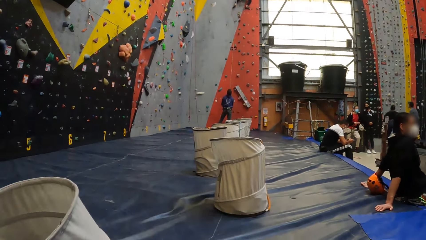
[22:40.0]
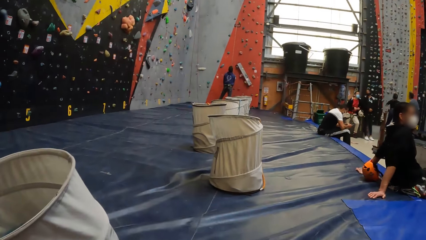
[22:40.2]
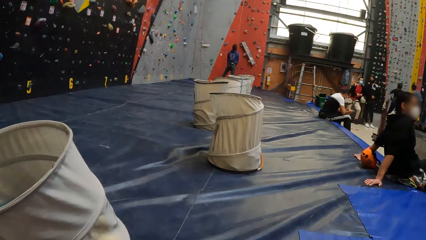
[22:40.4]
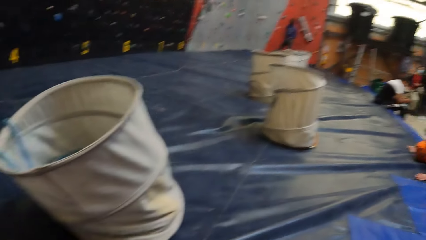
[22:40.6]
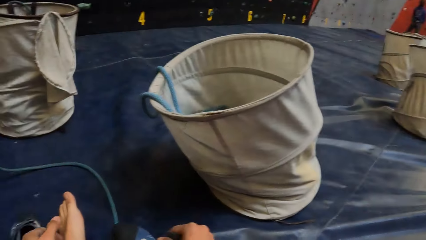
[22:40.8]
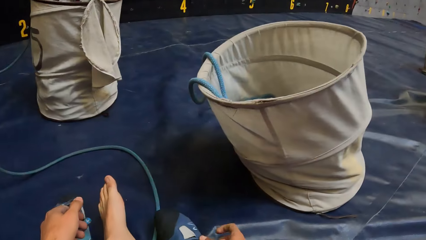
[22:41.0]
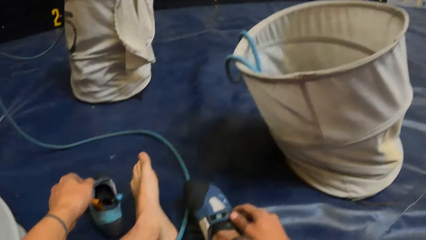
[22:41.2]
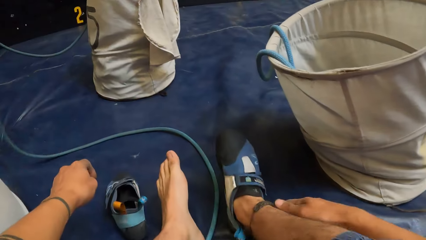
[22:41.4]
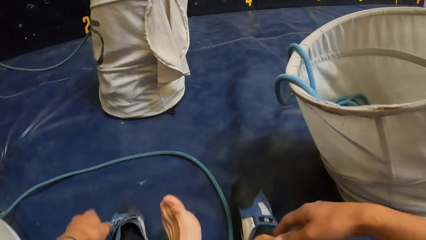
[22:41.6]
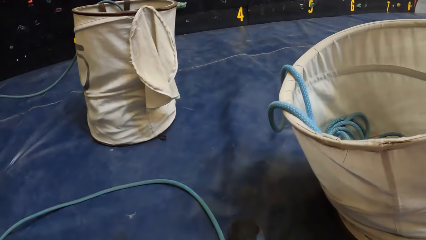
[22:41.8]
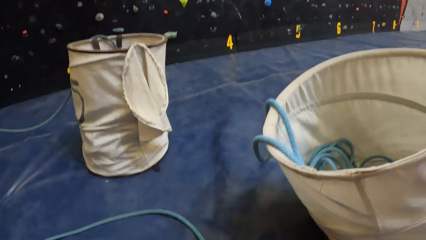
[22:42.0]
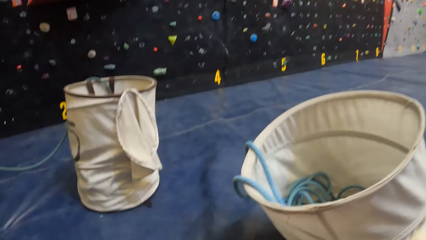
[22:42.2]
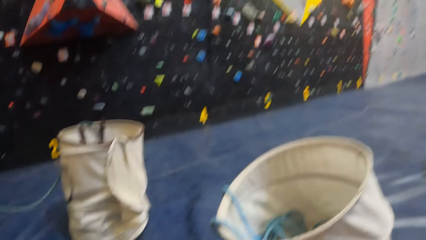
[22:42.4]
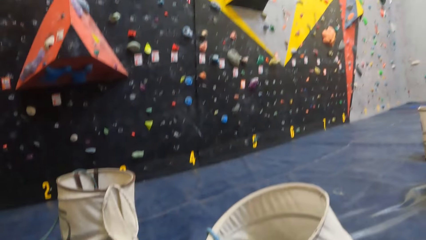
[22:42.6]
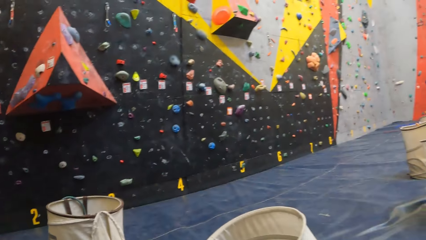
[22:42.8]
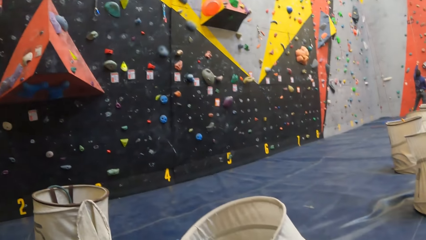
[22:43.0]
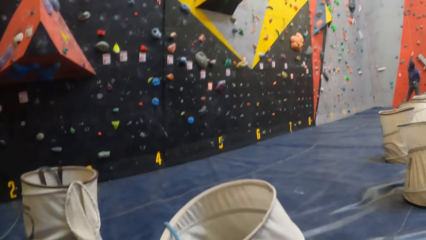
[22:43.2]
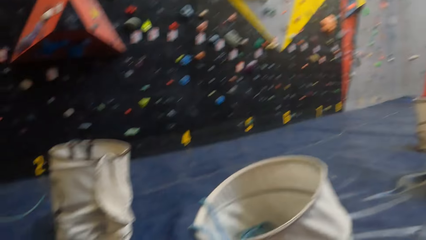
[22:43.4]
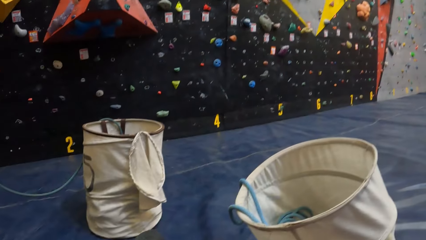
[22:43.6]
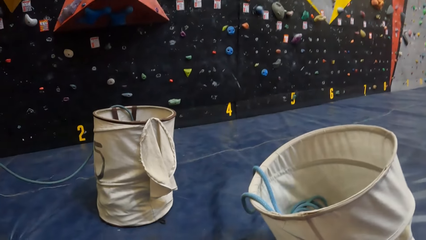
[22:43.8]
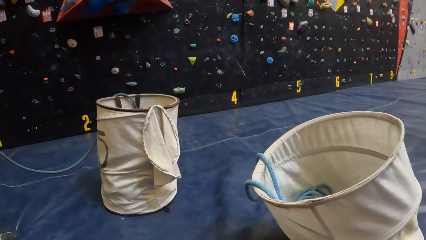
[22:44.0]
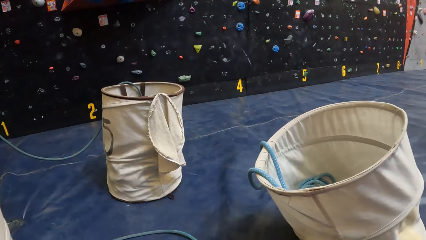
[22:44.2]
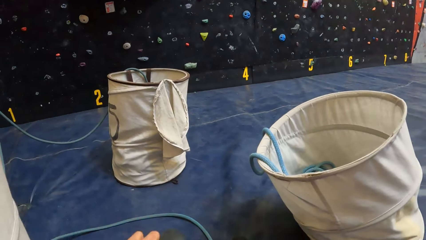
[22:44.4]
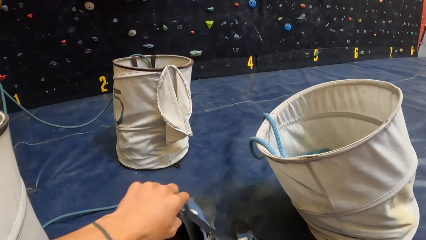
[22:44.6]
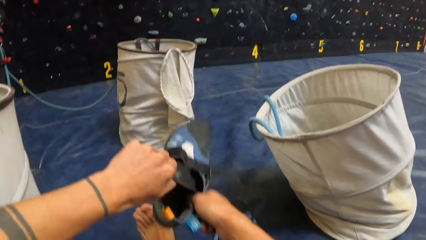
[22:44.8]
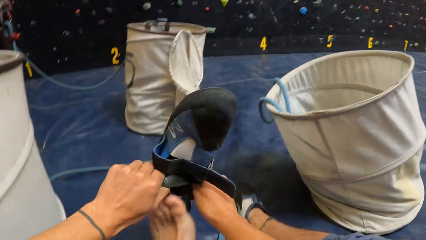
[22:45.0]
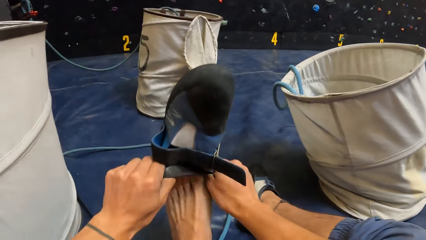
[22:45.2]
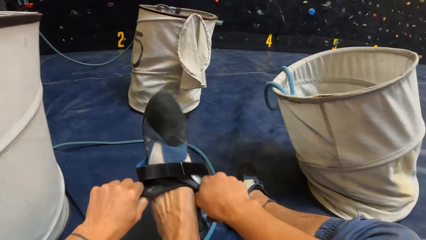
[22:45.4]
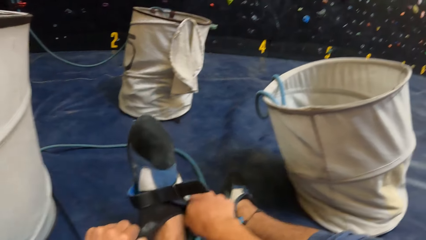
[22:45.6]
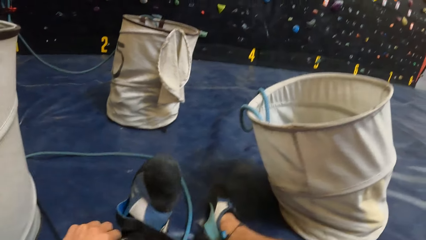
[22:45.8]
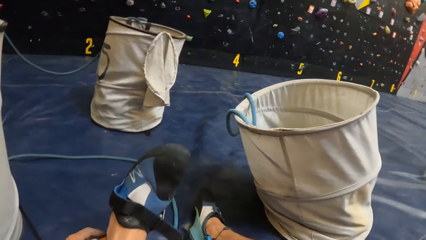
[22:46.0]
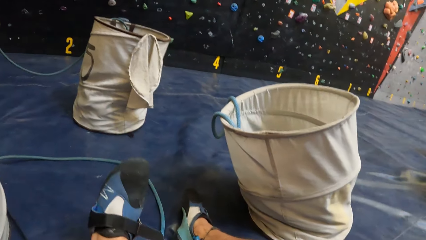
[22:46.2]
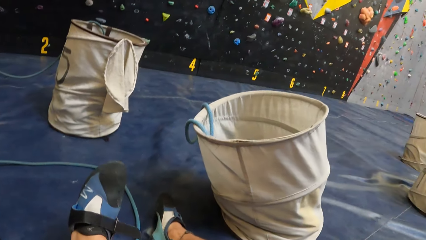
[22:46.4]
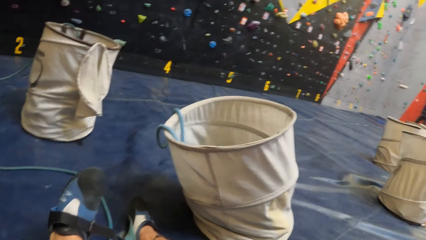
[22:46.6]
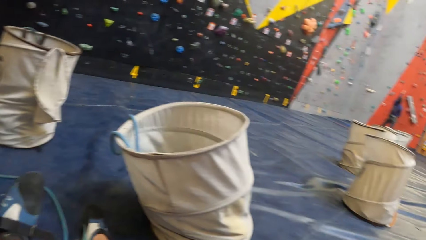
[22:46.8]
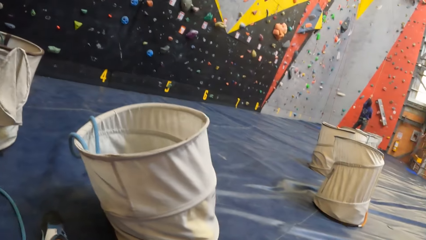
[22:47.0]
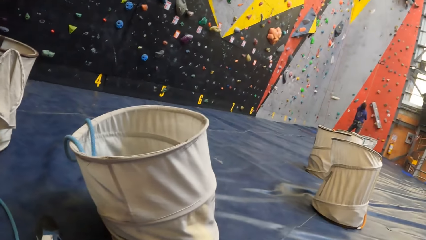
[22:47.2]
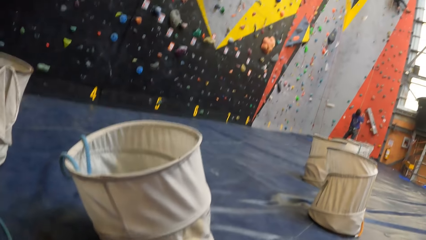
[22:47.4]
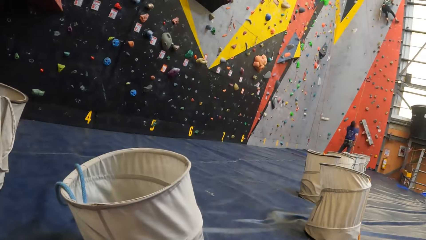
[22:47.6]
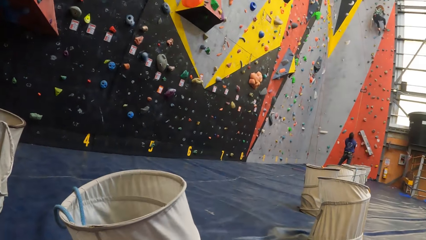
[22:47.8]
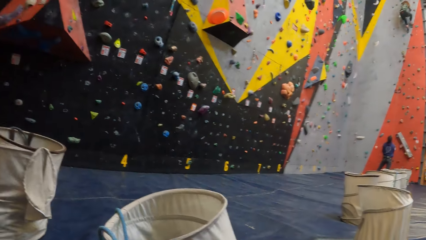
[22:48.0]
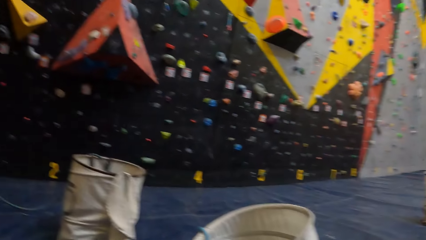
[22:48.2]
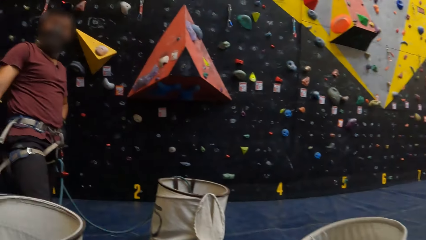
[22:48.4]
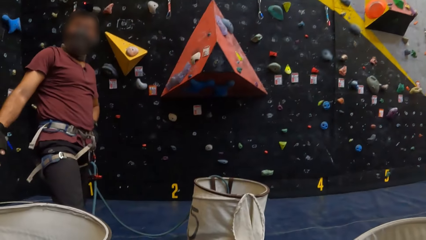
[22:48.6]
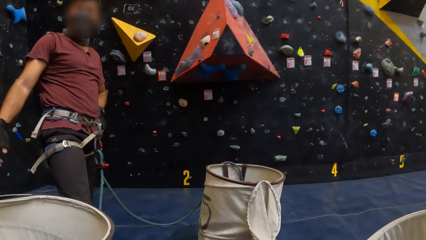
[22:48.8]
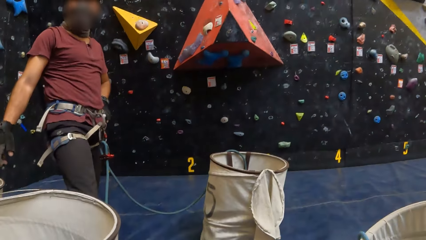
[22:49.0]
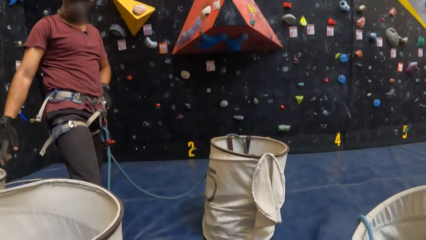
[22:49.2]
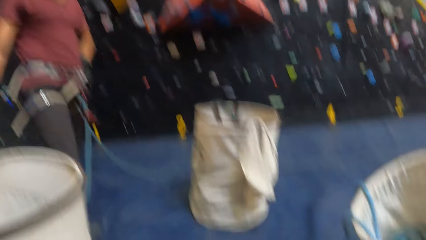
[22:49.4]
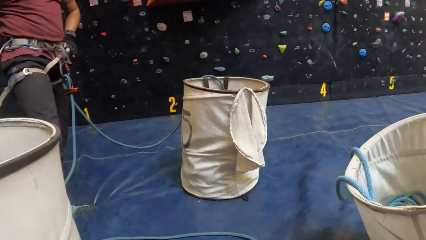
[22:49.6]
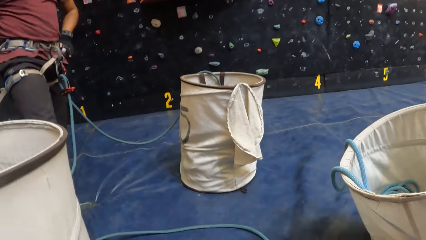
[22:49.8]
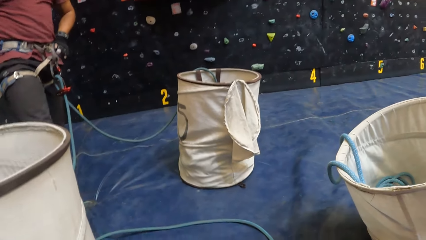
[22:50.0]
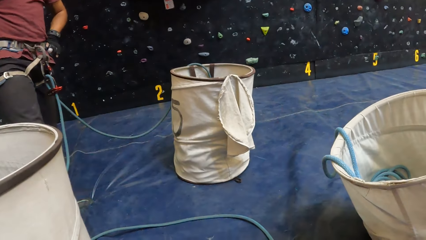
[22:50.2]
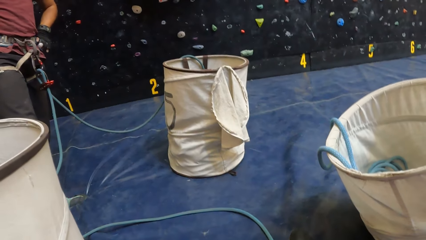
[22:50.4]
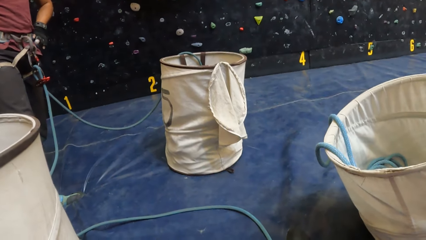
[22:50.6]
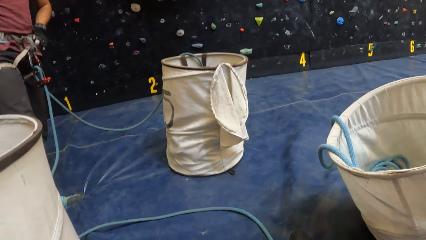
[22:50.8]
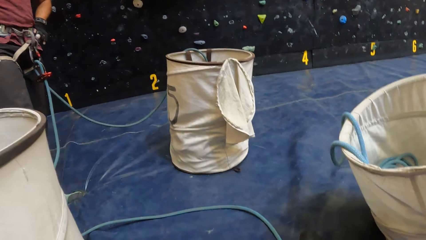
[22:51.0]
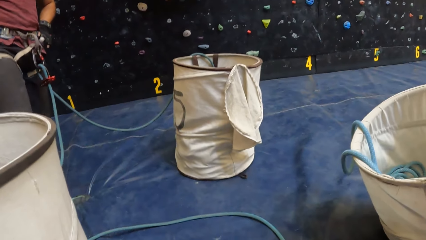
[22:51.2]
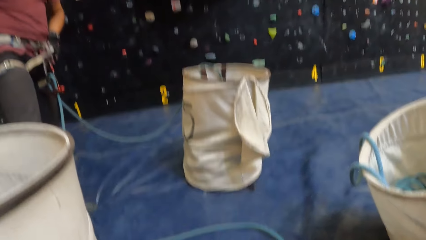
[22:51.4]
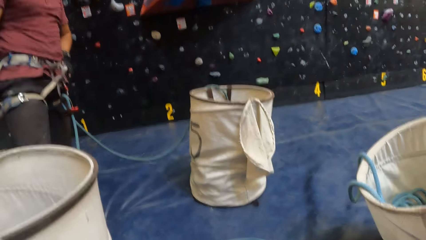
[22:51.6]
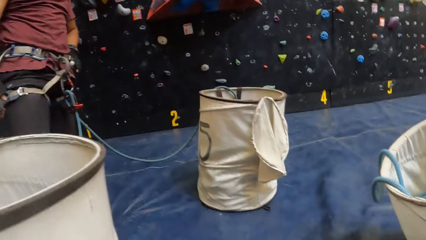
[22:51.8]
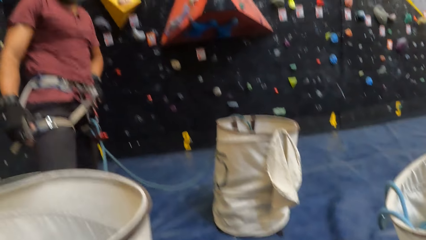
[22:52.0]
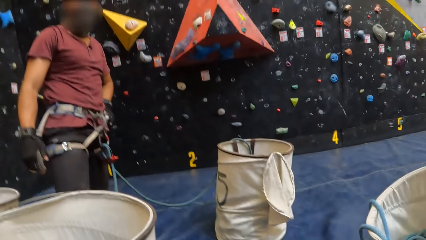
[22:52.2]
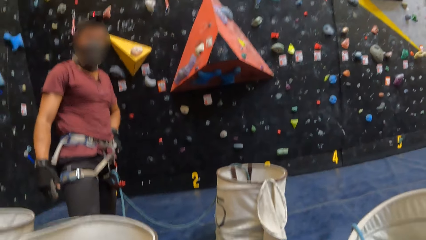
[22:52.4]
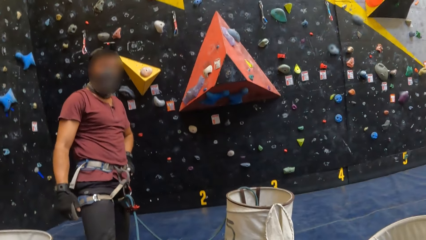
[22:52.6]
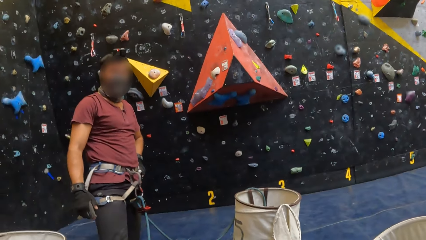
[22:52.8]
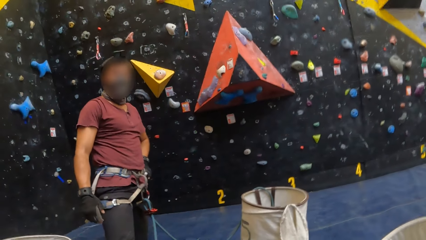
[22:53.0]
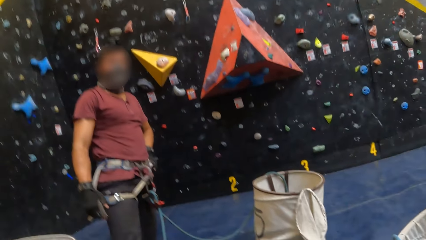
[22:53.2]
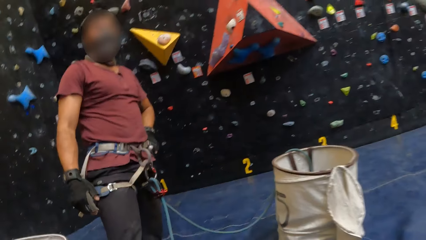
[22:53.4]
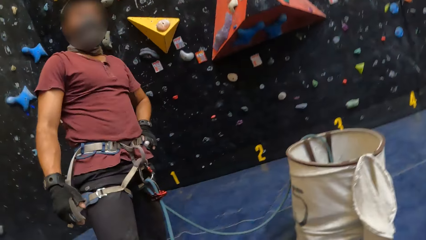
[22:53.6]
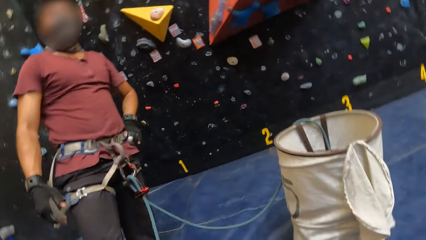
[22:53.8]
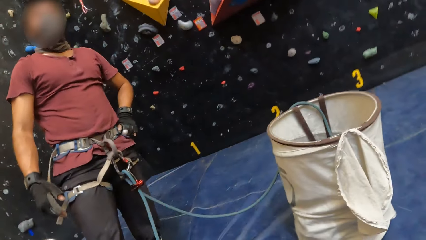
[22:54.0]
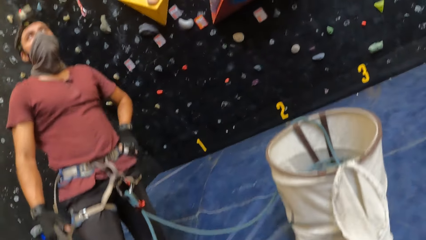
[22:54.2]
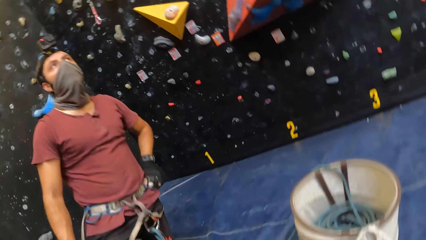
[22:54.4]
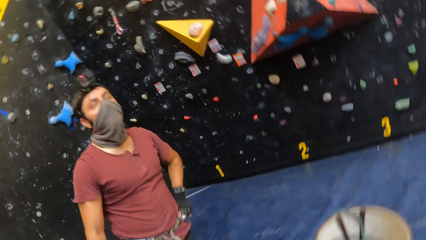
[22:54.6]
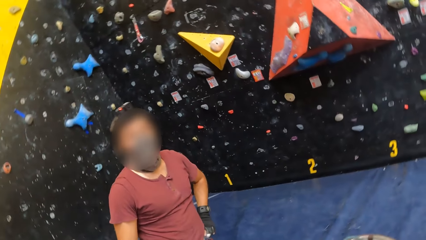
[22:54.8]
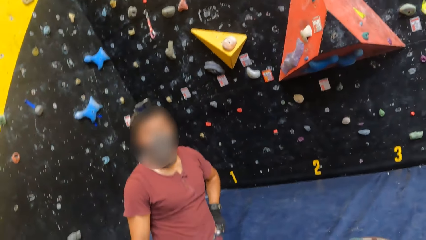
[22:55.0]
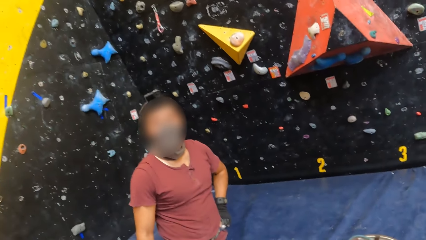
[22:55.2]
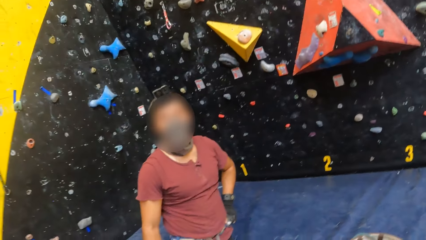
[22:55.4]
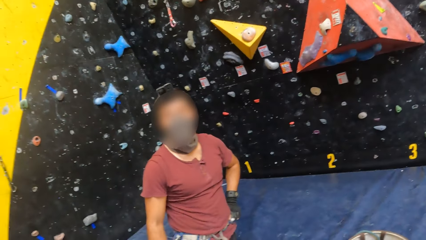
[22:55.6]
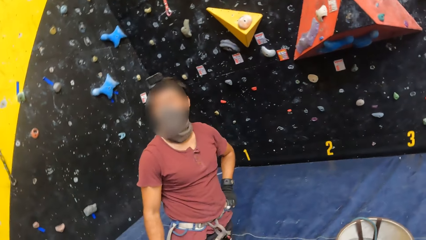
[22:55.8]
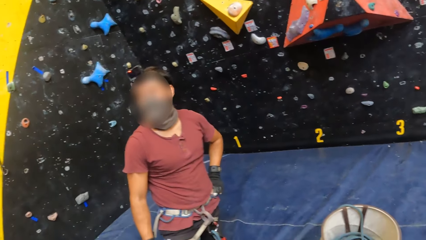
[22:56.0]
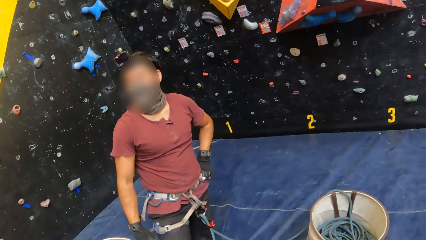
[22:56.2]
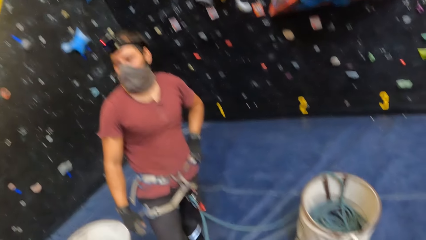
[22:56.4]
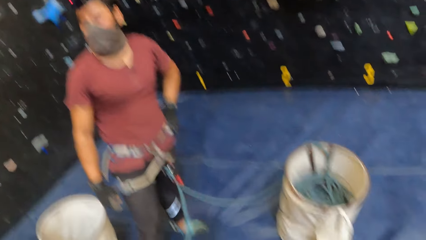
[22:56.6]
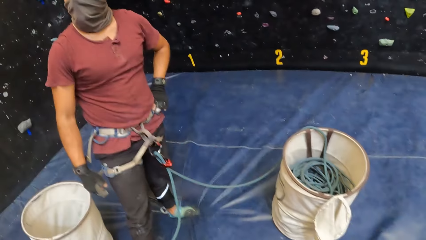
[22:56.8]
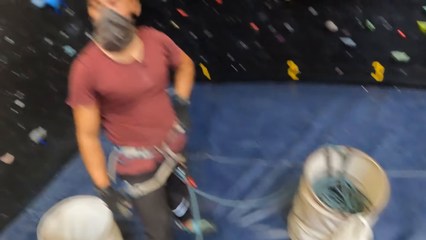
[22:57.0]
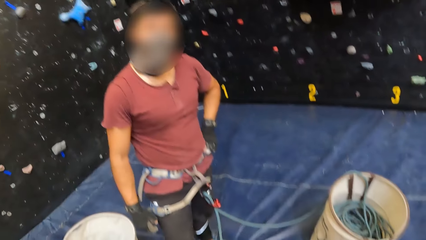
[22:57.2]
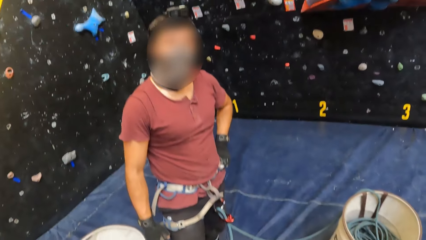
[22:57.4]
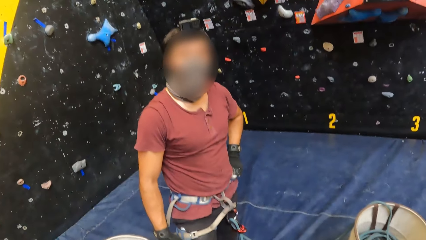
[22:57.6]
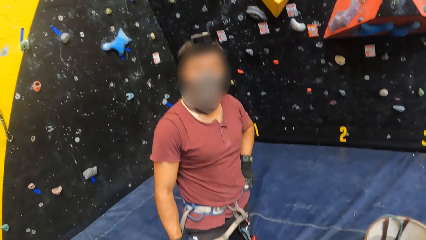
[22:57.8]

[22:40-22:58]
The camera wearer wears the shoe to his left leg. He looks around the room. He stares at a person. He stands up. He stares at the person.
